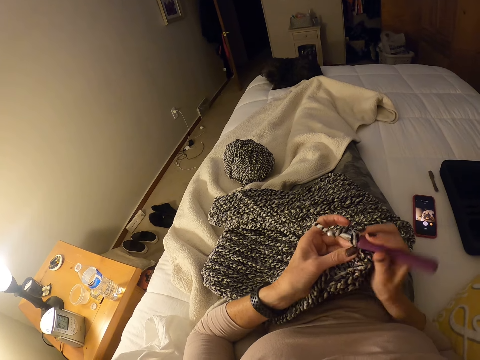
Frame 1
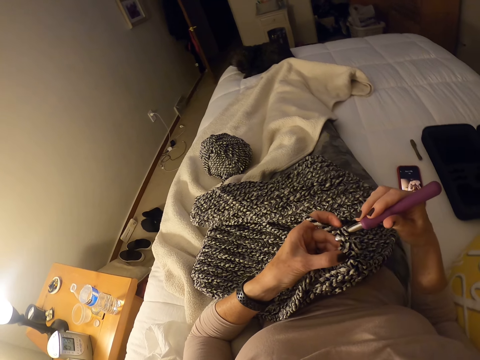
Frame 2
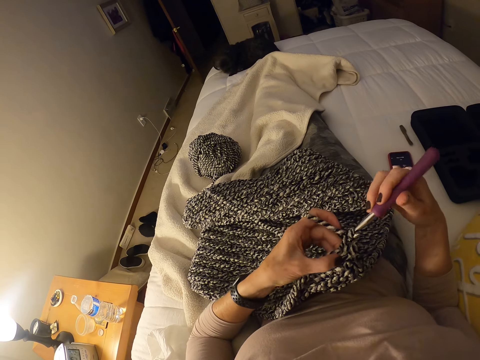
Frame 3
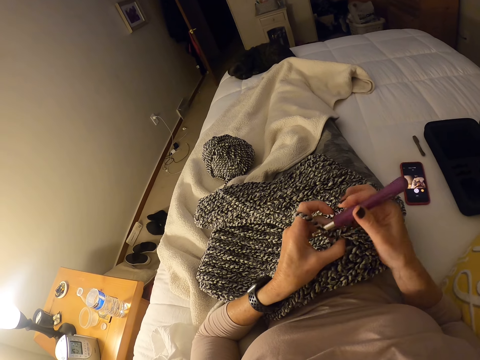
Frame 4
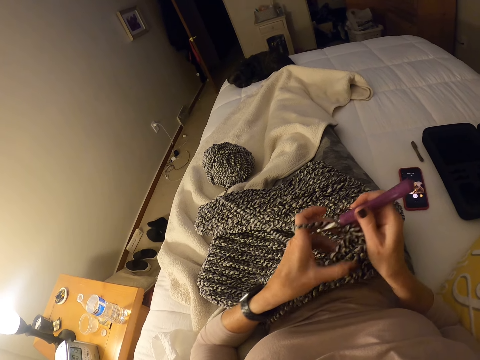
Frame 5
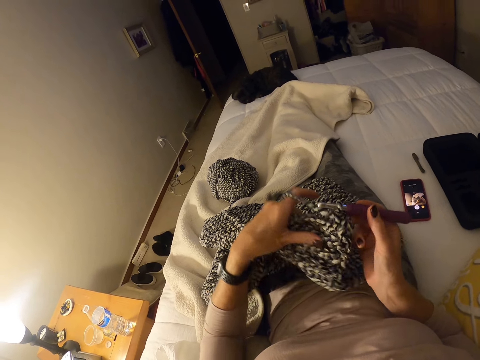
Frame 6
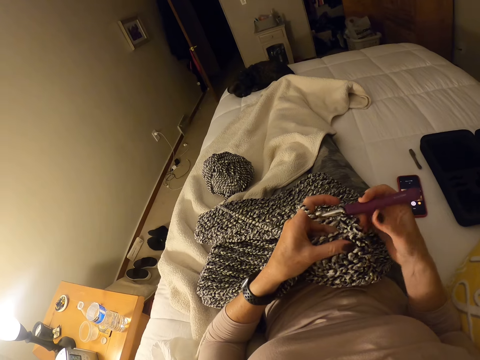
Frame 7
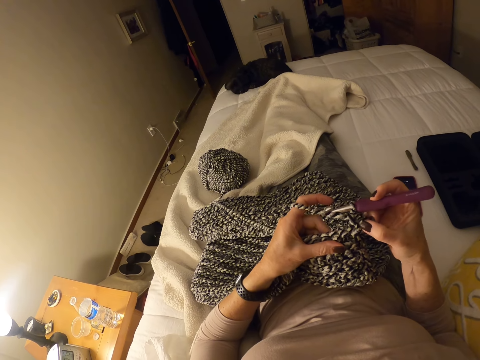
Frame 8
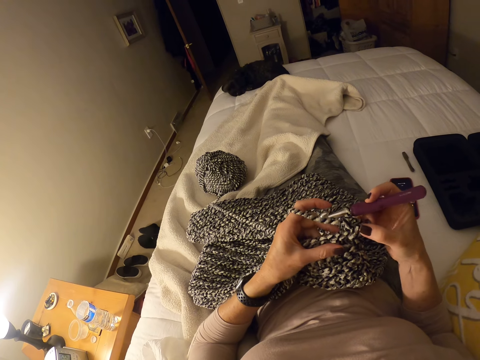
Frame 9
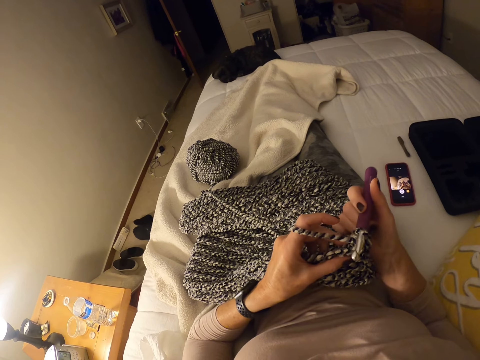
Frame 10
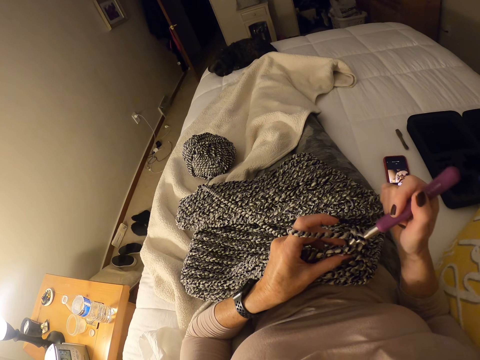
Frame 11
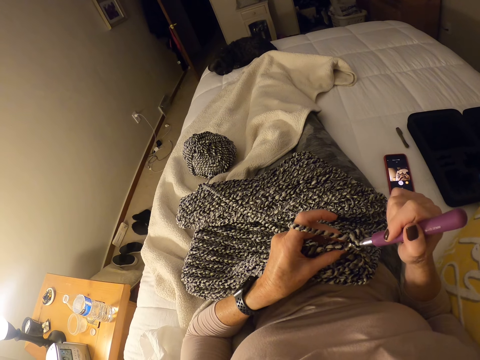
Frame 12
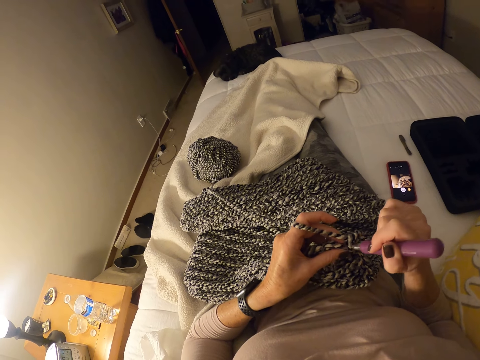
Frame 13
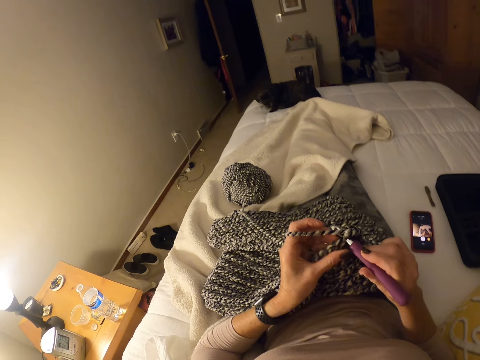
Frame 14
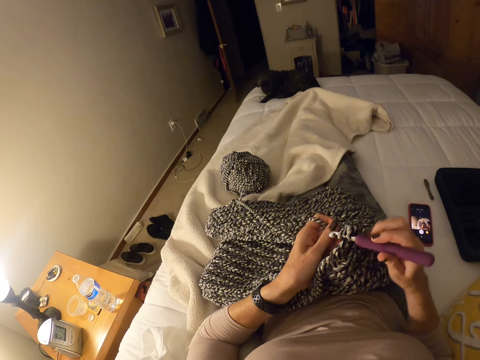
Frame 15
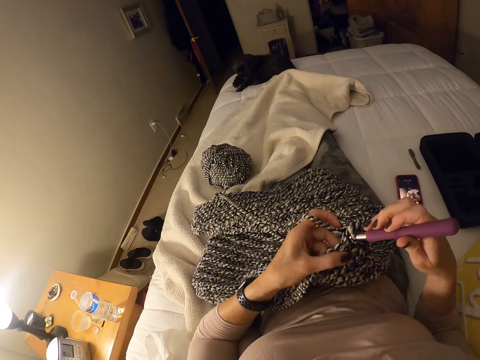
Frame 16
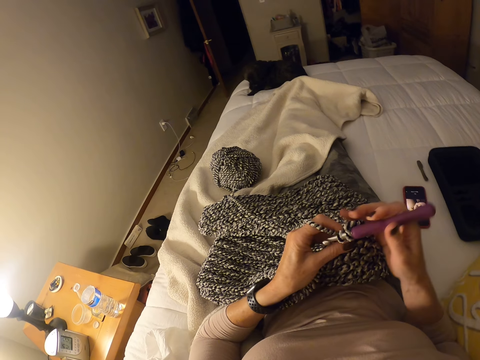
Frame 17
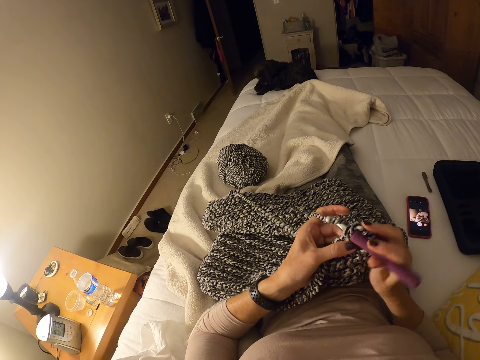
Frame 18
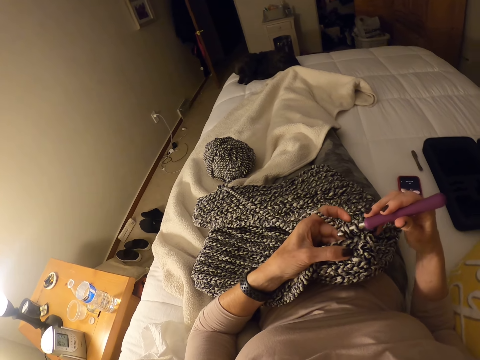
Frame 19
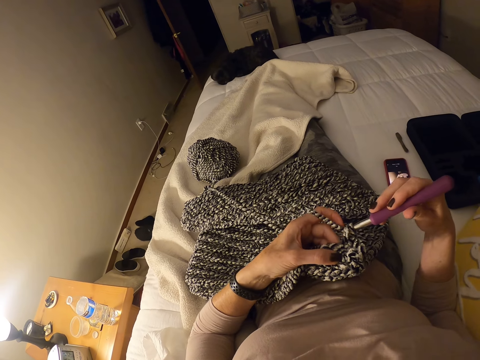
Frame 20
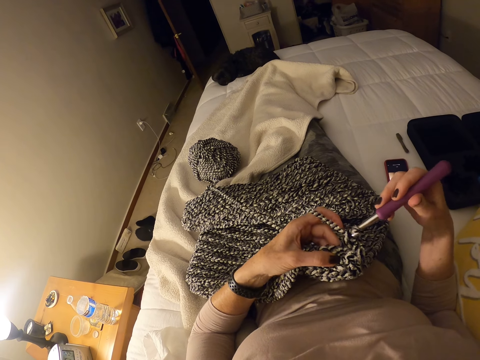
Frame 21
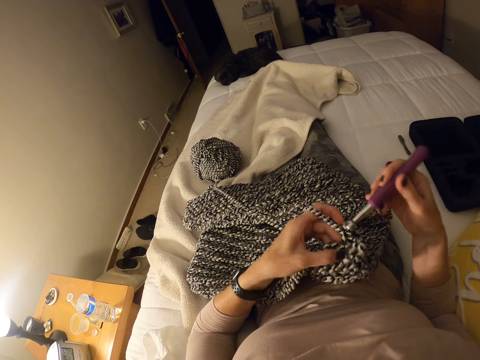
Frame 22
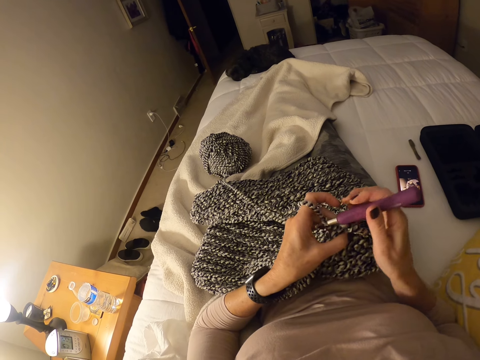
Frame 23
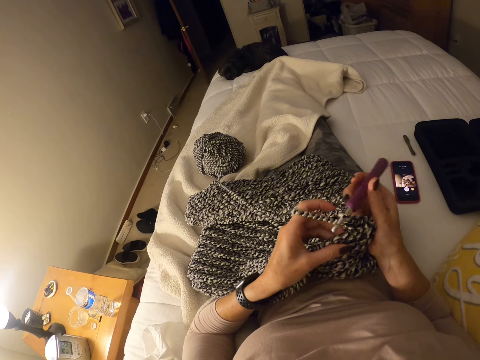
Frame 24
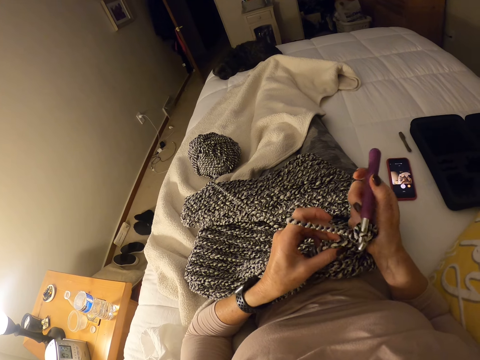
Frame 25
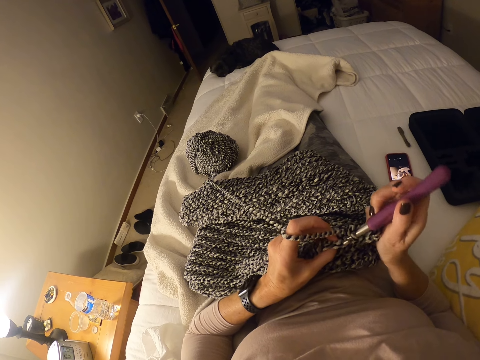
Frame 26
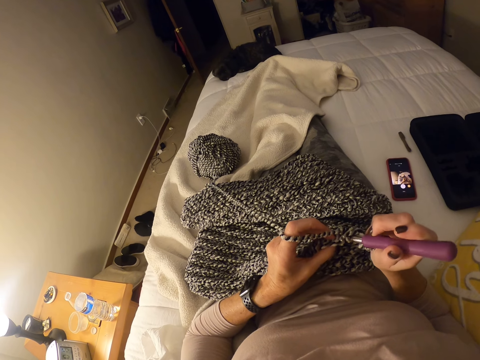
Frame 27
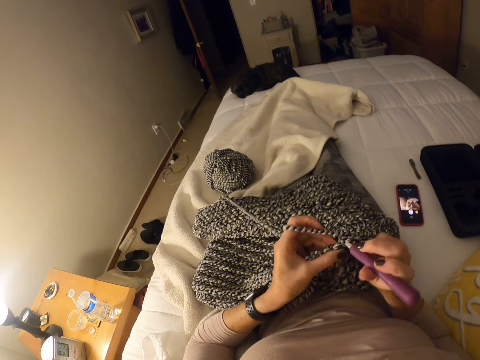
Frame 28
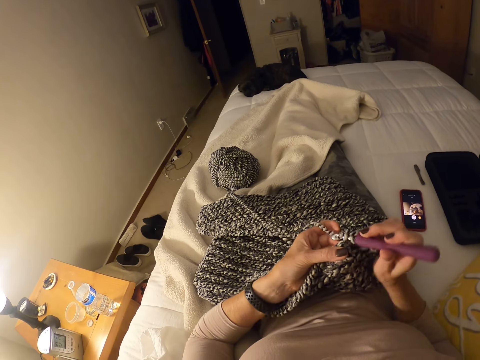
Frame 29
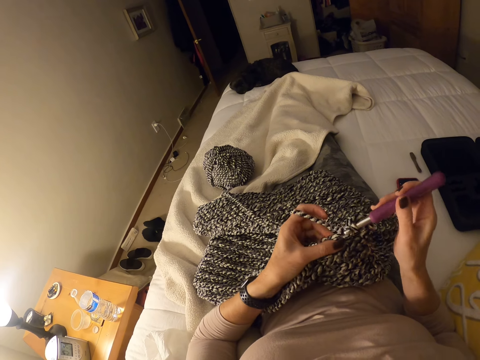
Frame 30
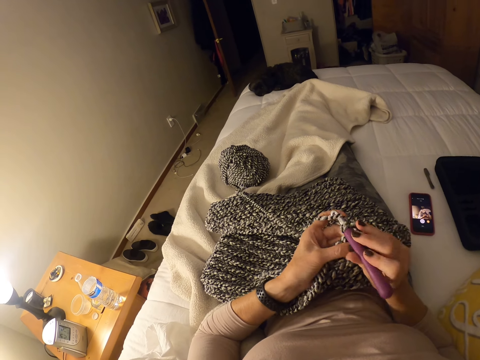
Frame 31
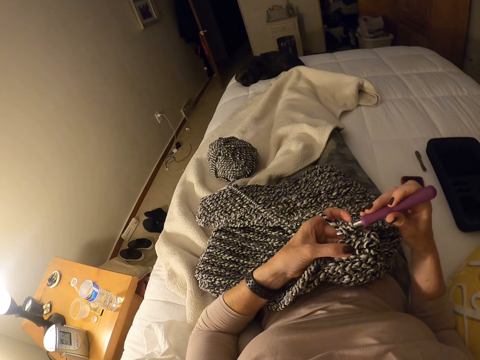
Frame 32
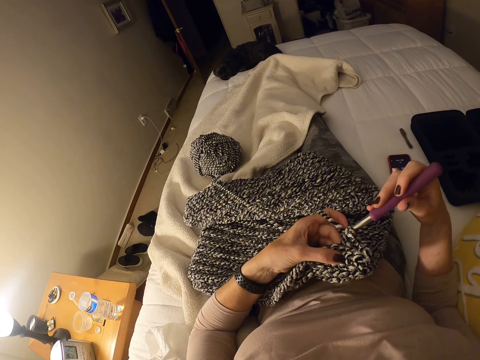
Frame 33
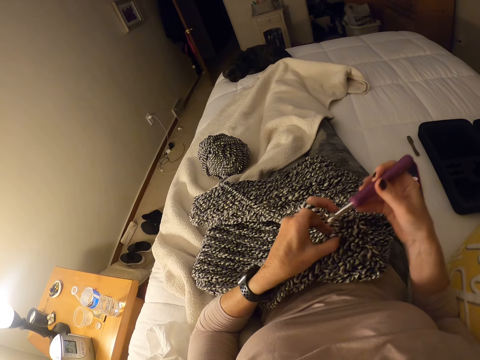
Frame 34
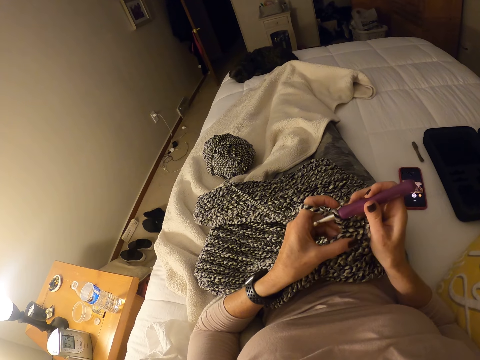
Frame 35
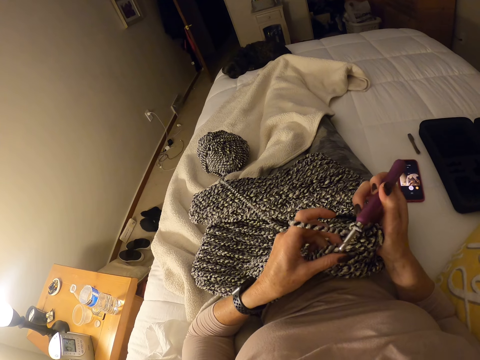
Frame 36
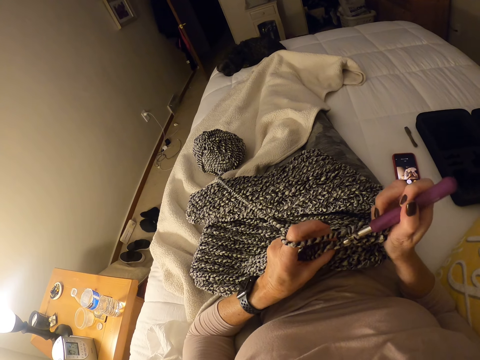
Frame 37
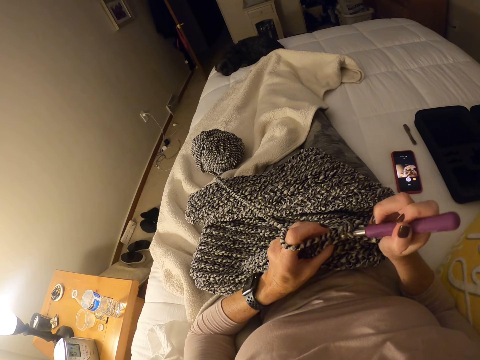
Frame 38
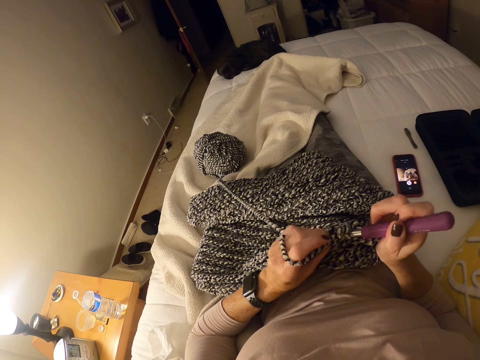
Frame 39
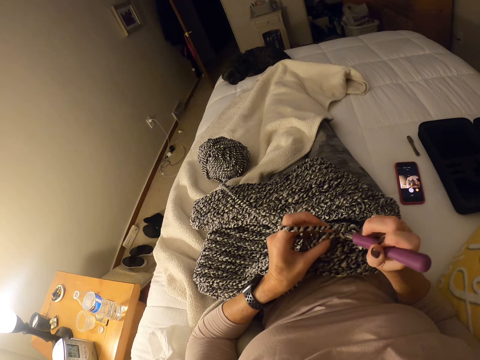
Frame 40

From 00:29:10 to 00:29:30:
The camera wearer adjusts the cloth with her left hand. She crochets the strip of yarn into the cloth with the crochet hook and her left hand. She moves her left hand to the left on the cloth. She crochets the strip of yarn into the cloth with the crochet hook and her left hand.

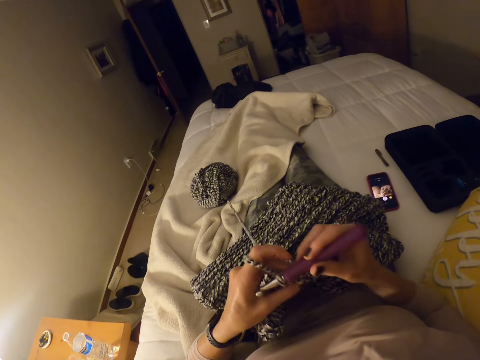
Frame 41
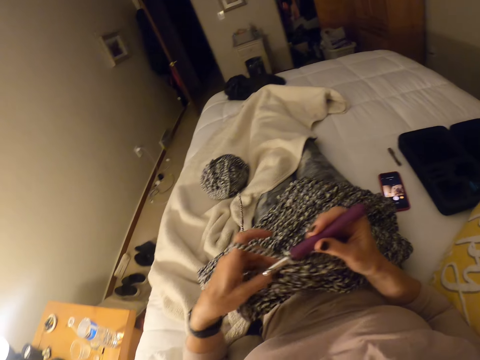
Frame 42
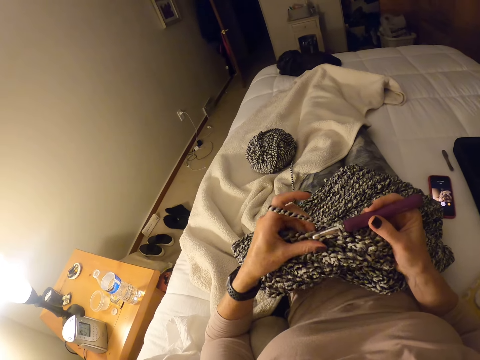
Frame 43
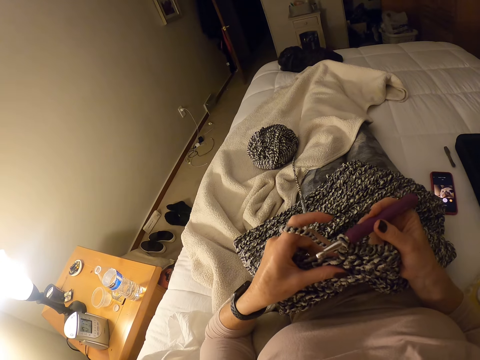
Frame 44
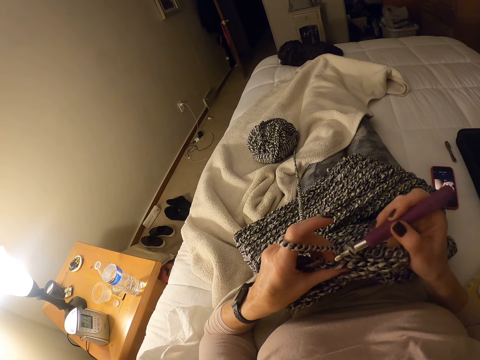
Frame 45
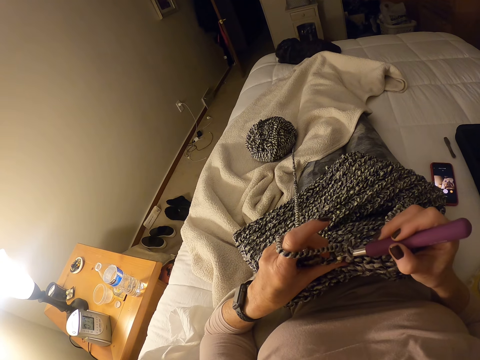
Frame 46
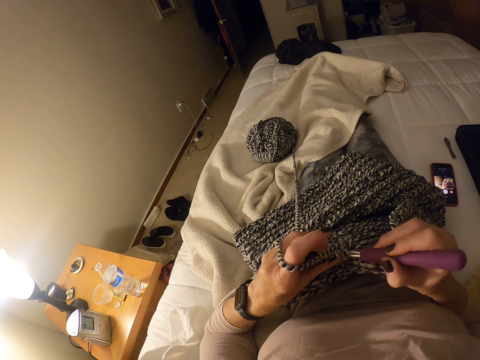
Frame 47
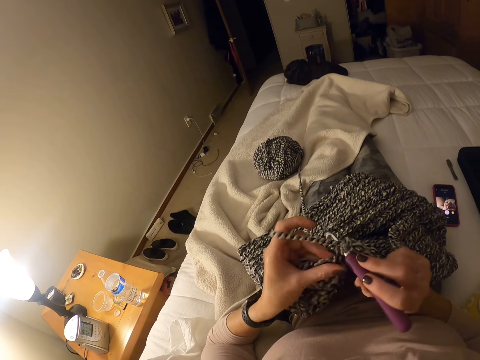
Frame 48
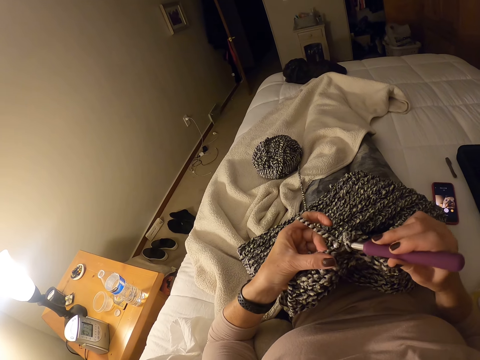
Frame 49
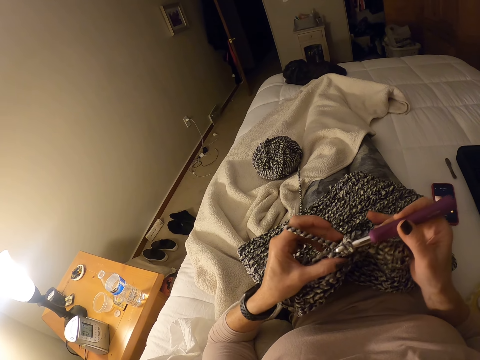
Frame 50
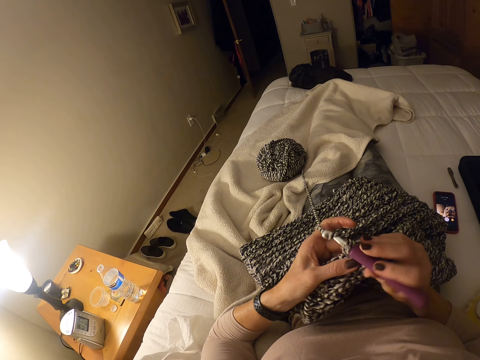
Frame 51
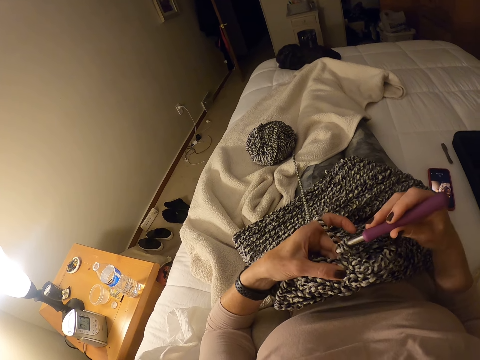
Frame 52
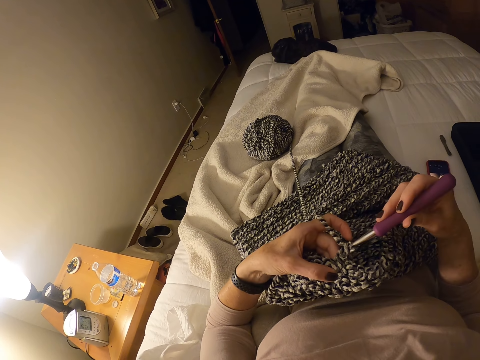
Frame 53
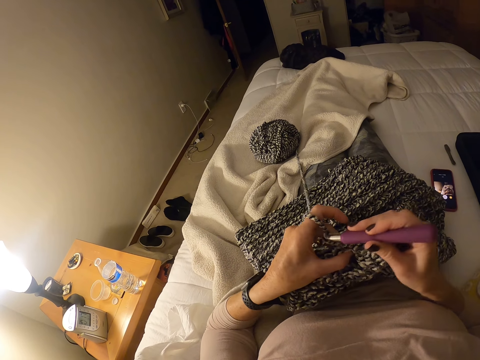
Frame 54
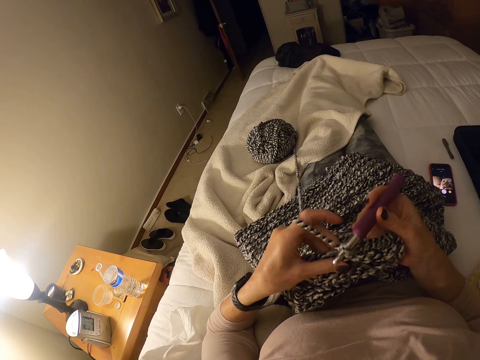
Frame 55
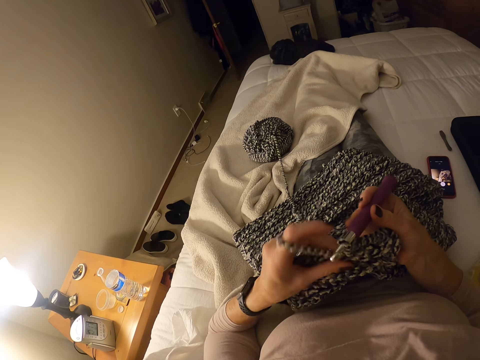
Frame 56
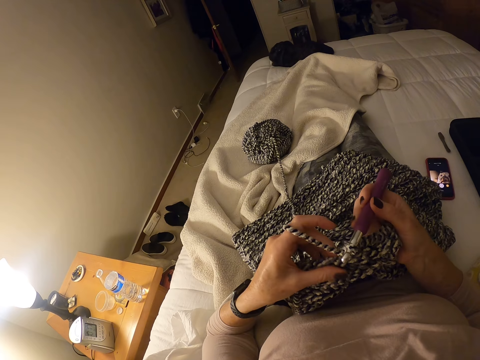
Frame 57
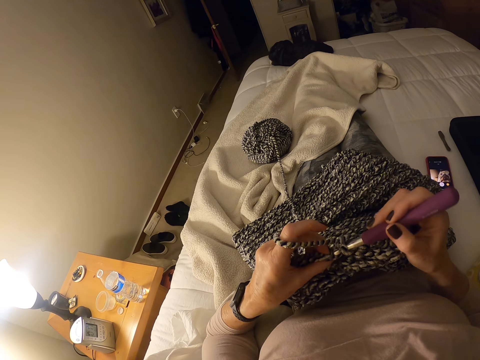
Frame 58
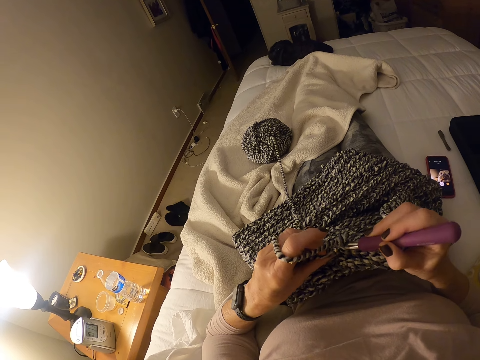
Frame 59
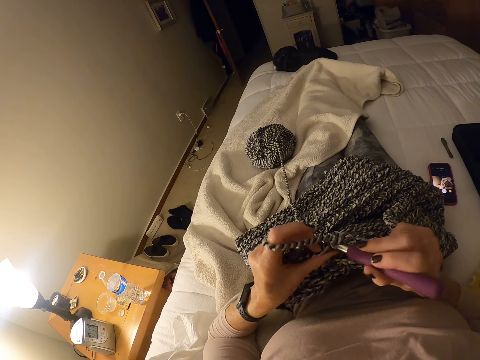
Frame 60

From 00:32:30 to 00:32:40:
The camera wearer adjusts the crochet cloth with her left hand. She crochets the strip of yarn into the cloth with the crochet hook and her left hand.
